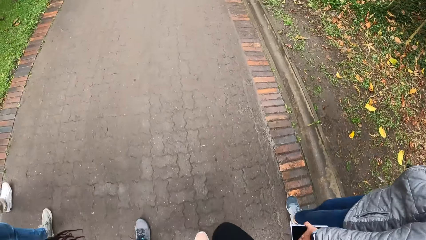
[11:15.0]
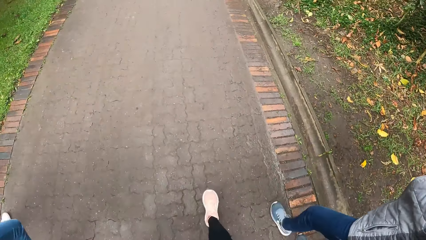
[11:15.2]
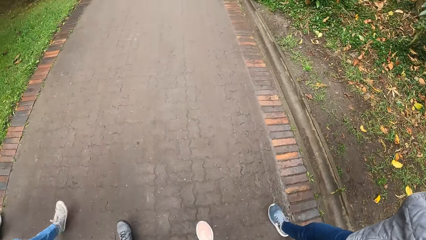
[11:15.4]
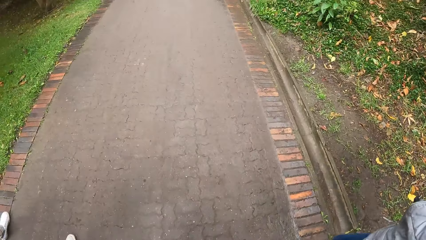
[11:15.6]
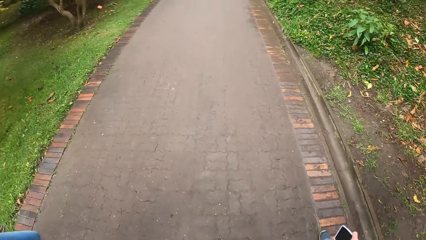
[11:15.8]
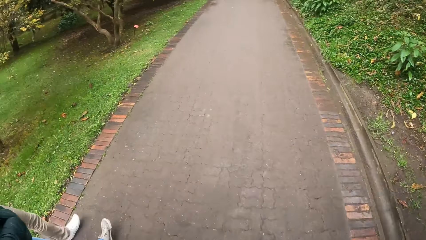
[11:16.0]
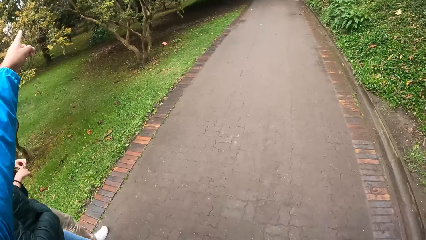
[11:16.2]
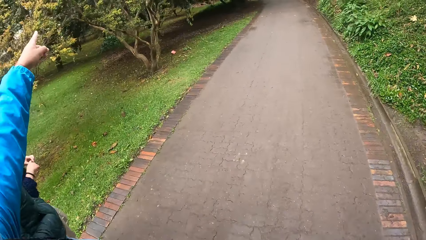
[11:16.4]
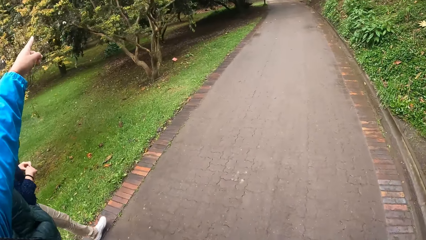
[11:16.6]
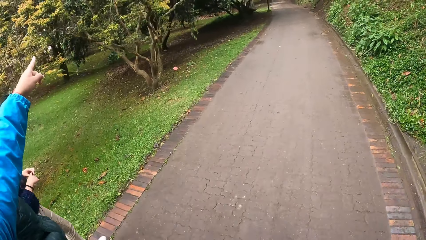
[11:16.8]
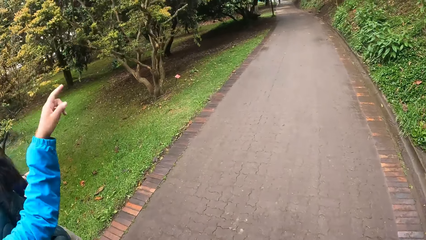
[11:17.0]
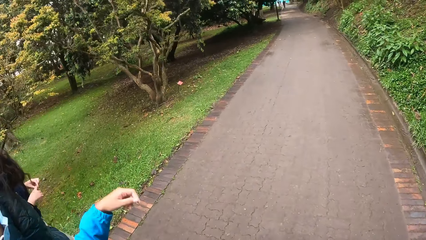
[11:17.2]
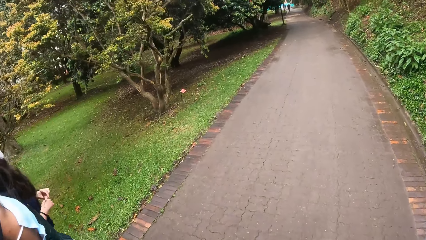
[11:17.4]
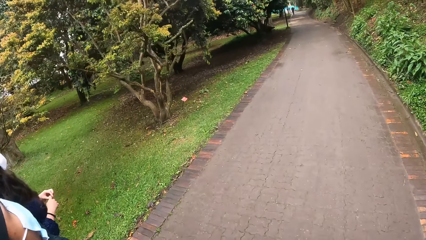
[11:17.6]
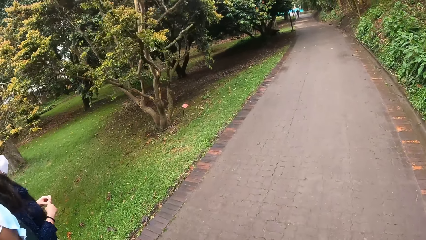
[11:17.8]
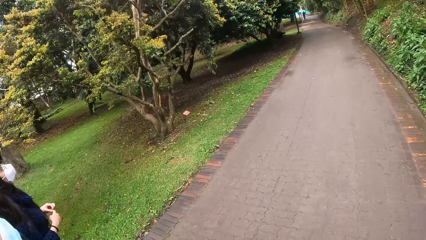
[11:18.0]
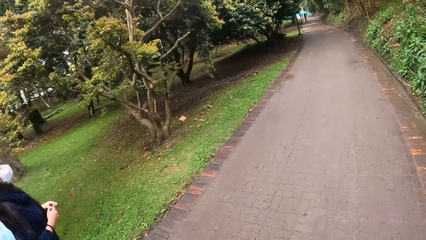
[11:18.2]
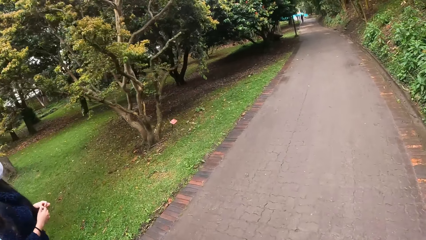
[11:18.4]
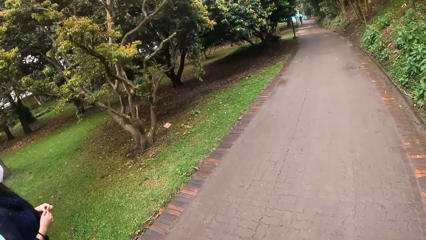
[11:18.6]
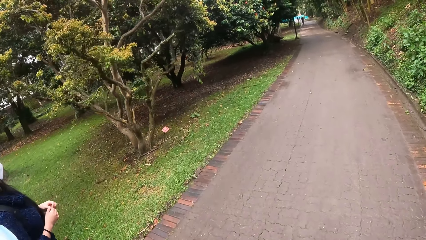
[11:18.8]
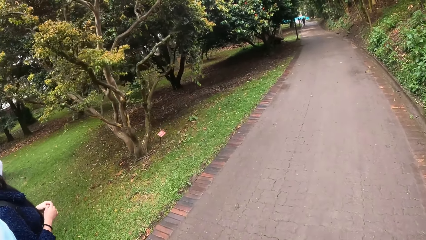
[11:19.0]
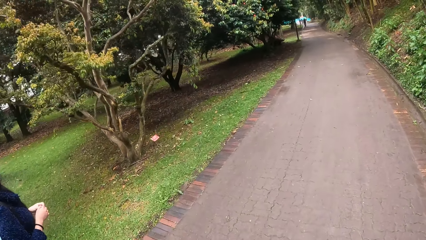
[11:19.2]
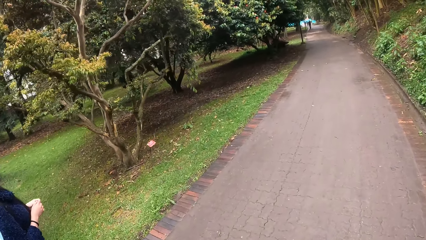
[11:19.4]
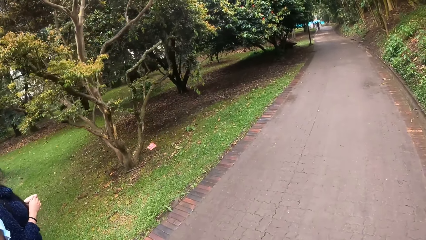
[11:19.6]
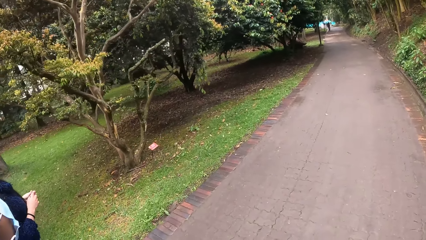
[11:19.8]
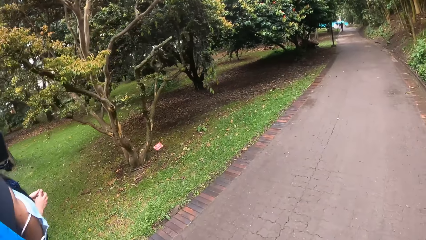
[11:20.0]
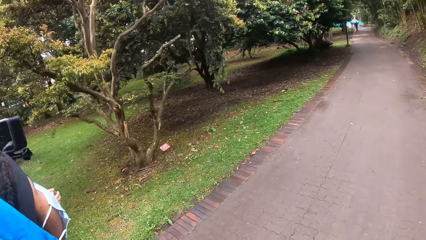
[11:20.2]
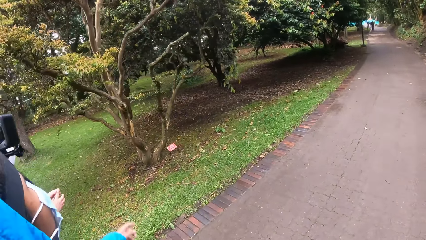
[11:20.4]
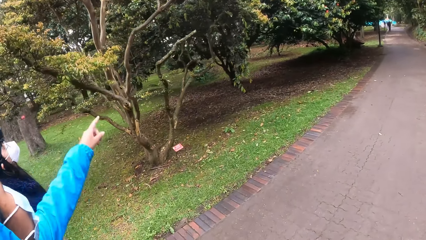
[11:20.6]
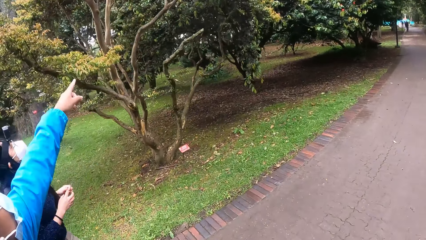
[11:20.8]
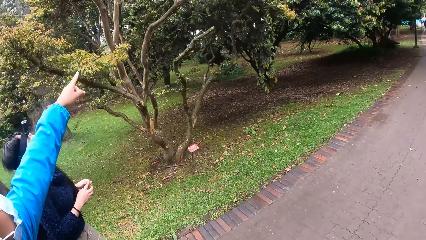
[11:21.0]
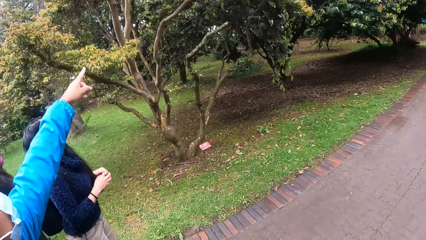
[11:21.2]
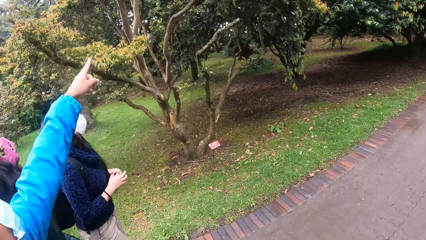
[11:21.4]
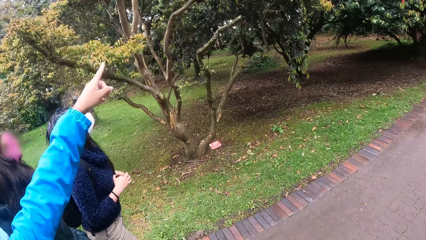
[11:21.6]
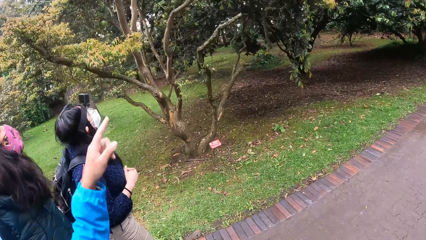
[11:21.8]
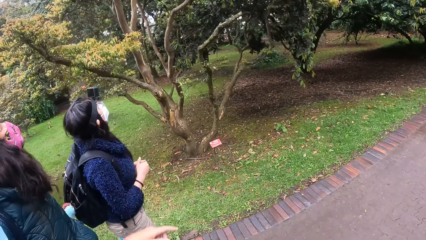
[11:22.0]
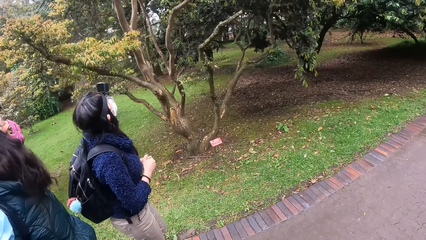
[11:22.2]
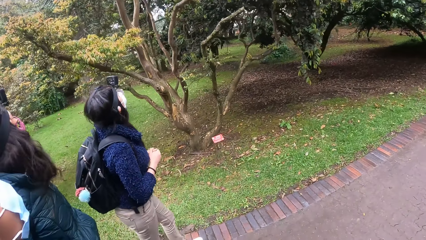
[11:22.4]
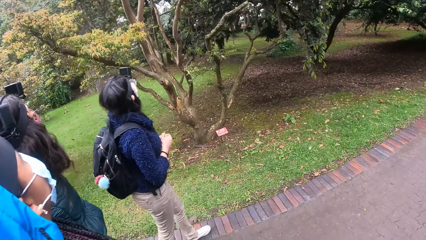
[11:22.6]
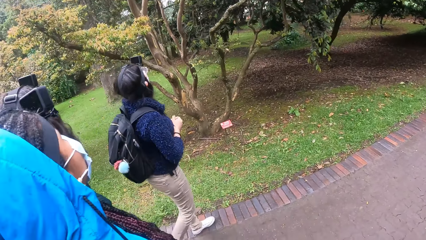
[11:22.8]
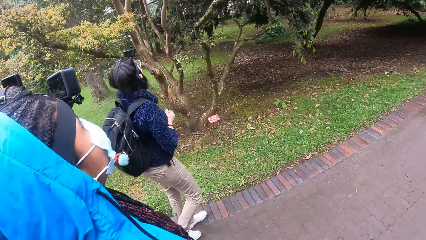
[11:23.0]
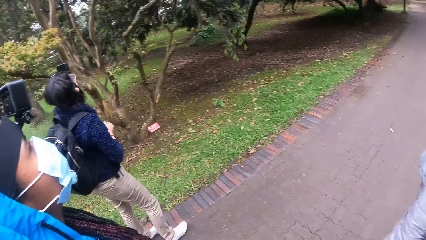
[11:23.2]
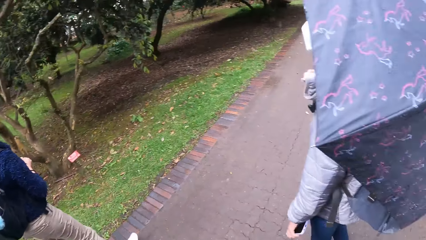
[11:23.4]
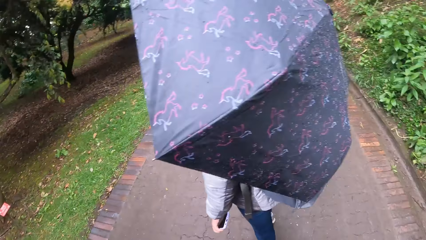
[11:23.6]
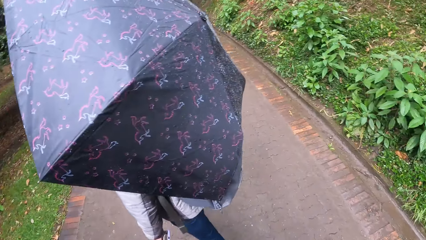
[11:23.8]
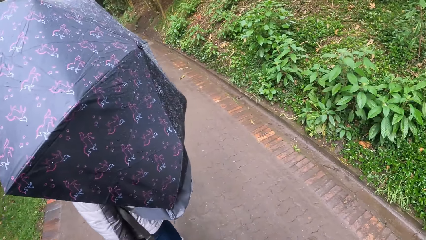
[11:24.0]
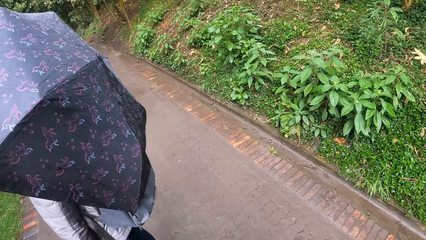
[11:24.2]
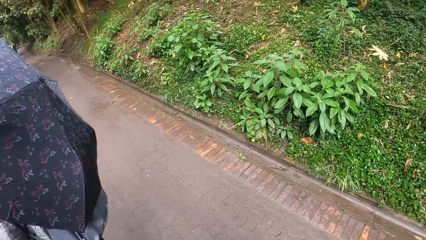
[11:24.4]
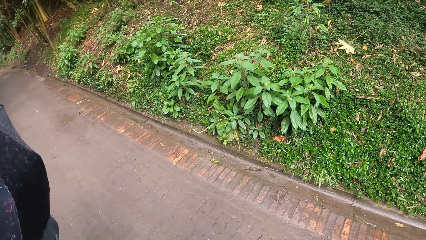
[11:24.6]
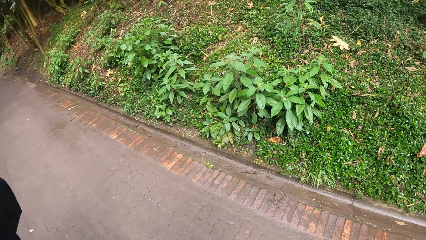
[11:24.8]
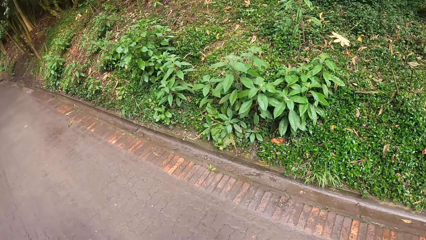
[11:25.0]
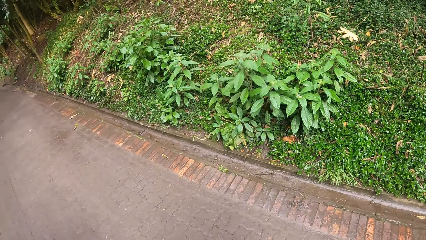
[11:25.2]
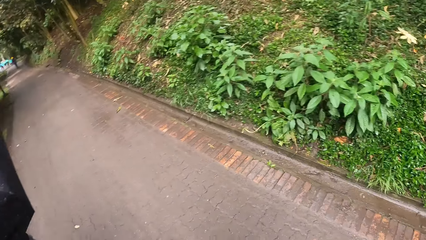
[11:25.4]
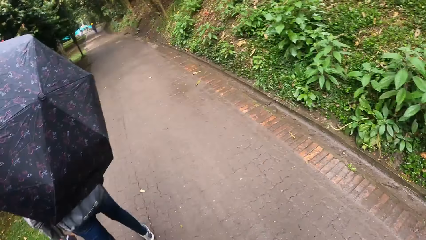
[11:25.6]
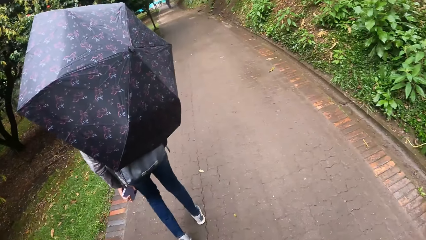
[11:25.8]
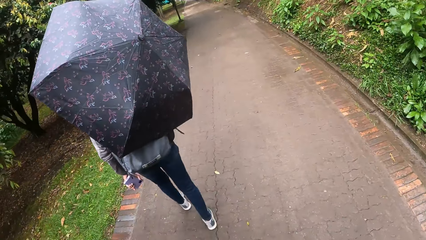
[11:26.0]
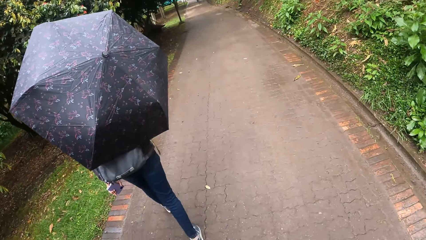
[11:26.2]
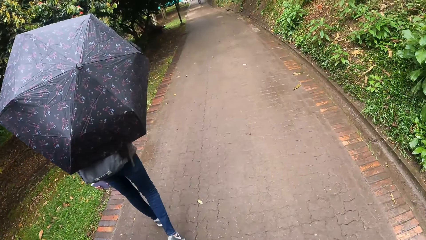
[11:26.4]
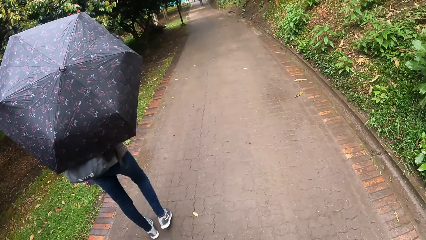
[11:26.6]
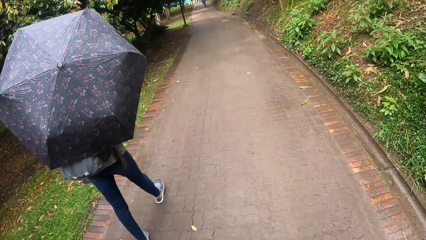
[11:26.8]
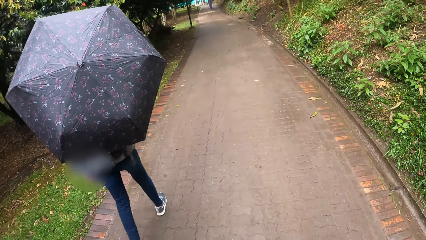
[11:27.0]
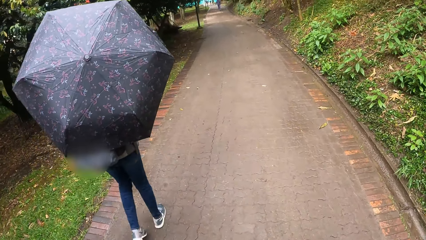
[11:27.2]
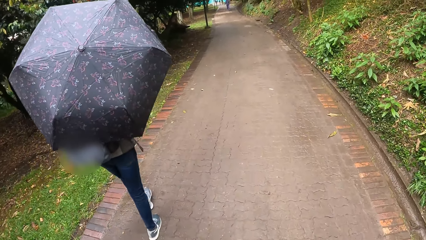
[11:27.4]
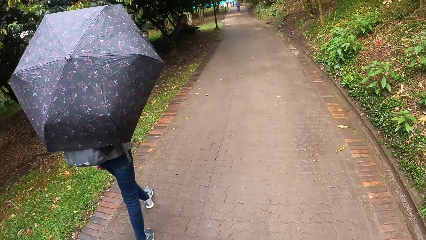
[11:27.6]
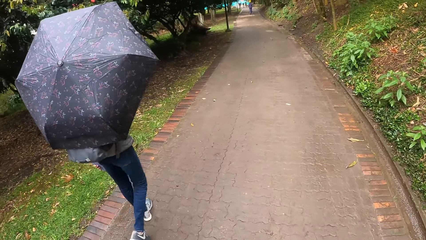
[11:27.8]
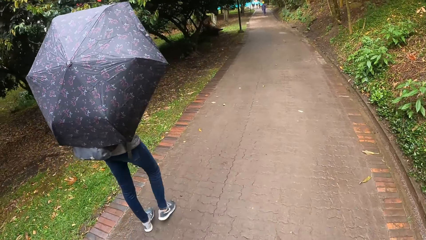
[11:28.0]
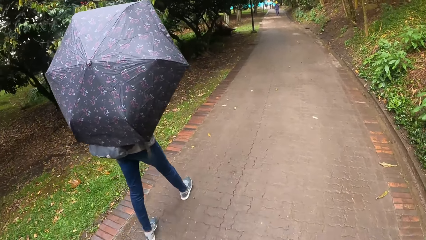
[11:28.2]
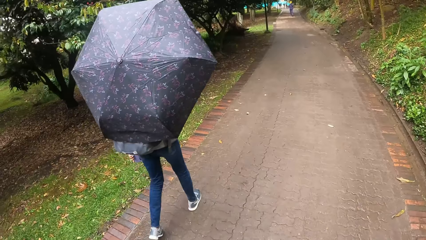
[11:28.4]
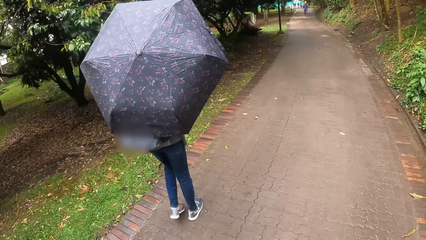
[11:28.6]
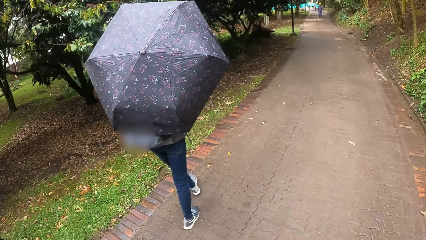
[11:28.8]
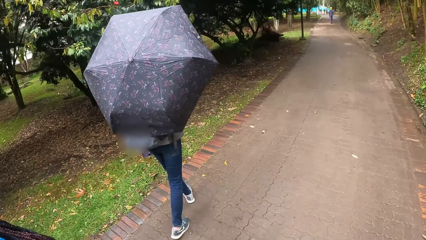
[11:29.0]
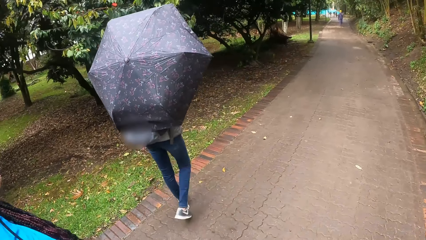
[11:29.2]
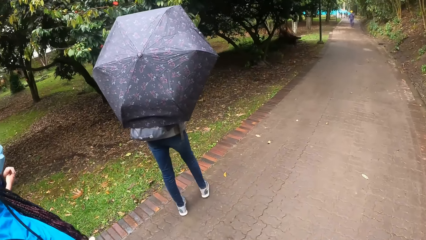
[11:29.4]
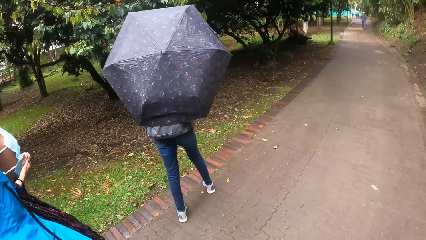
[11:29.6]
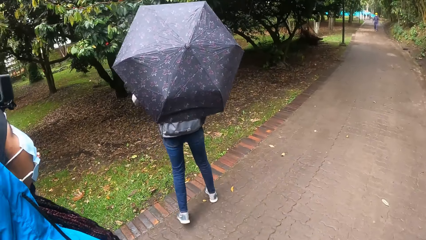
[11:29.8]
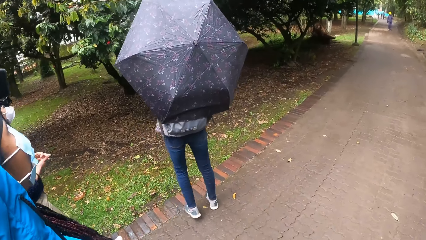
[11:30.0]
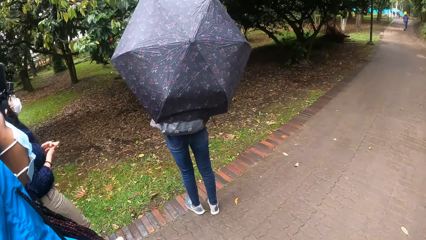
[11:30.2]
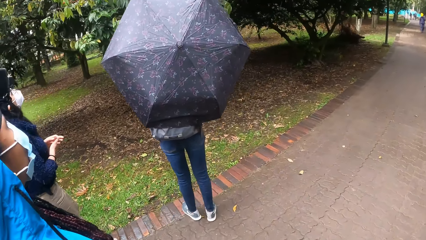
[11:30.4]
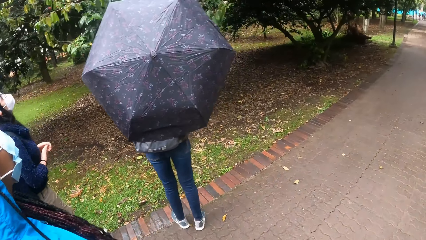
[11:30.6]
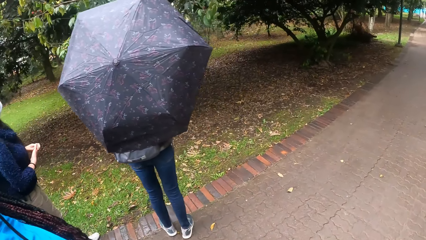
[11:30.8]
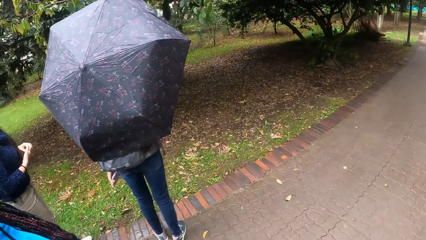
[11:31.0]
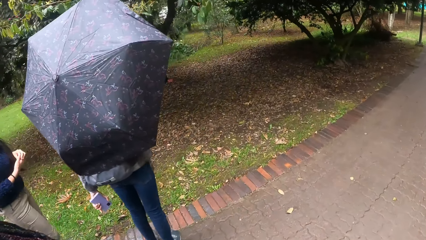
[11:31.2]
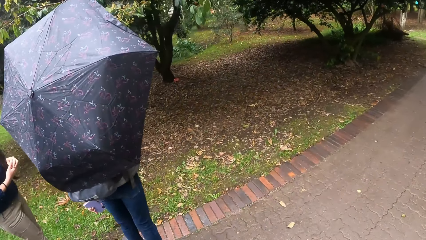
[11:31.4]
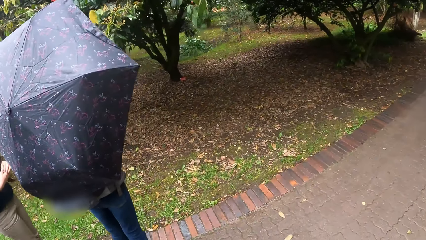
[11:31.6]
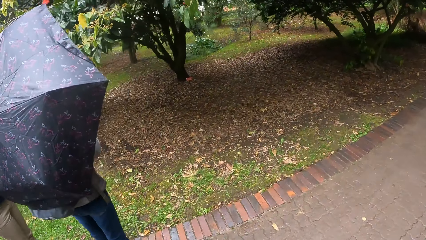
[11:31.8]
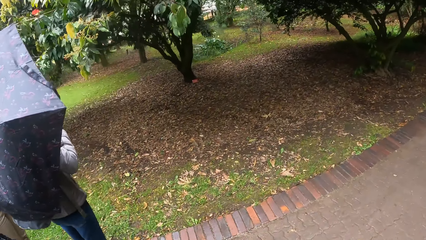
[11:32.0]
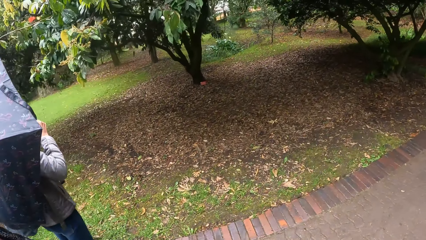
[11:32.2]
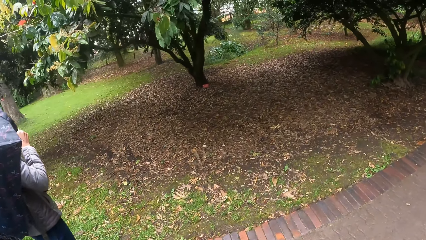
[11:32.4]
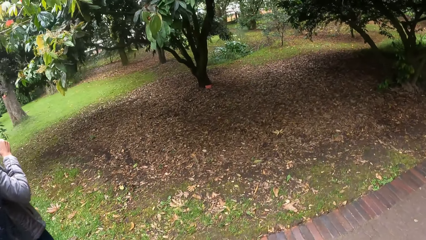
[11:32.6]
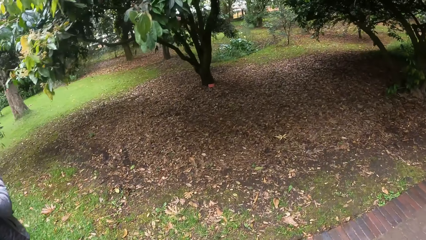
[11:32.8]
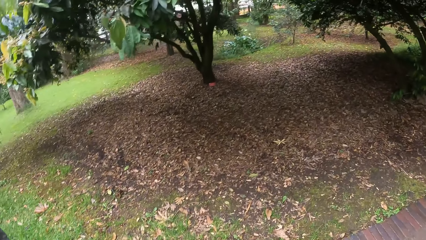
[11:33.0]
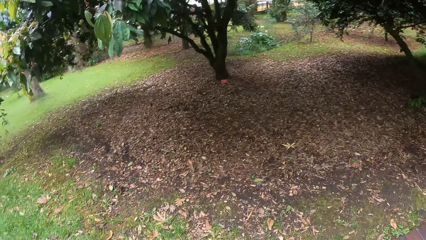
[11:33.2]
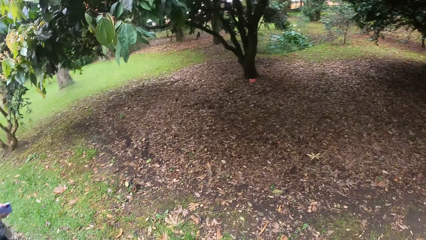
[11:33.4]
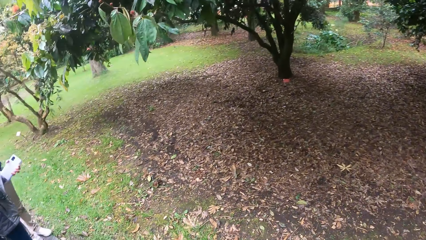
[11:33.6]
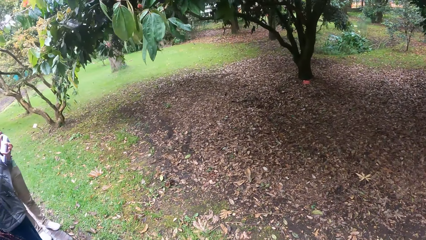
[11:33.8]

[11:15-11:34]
A person points. The camera wearer looks at another person. They walk. The first person points. The camera wearer walks with the first person, the other person and a third person. They and the group of people stop for a while.
